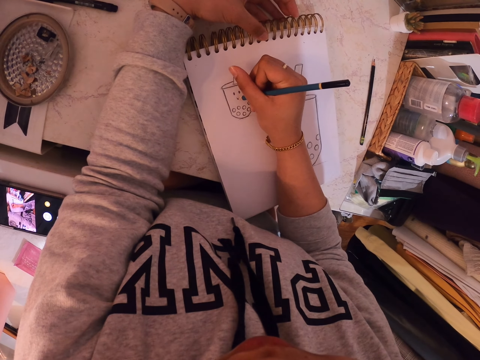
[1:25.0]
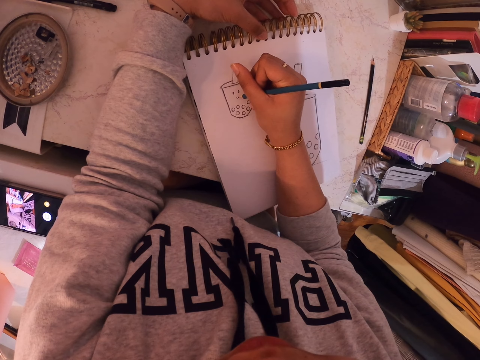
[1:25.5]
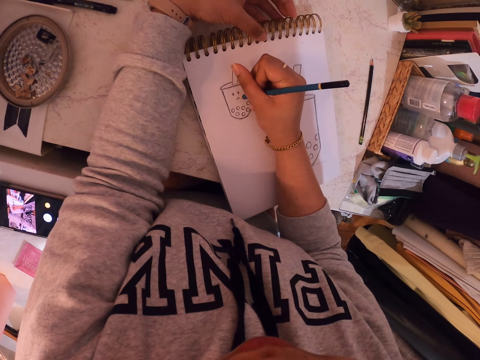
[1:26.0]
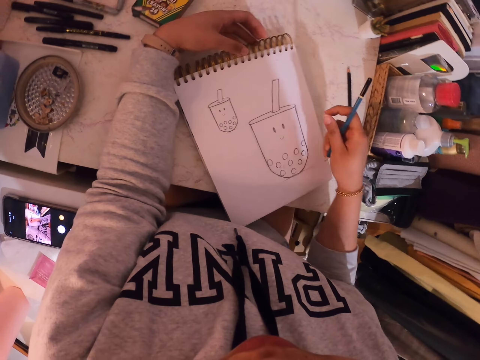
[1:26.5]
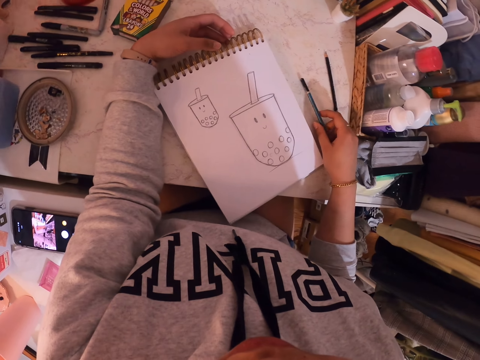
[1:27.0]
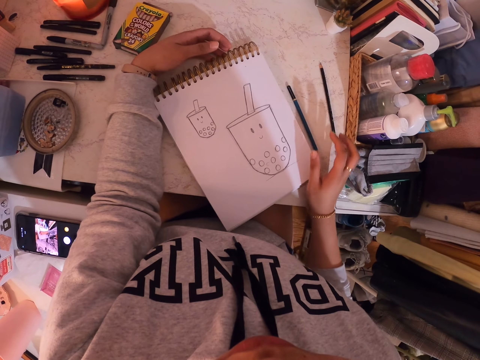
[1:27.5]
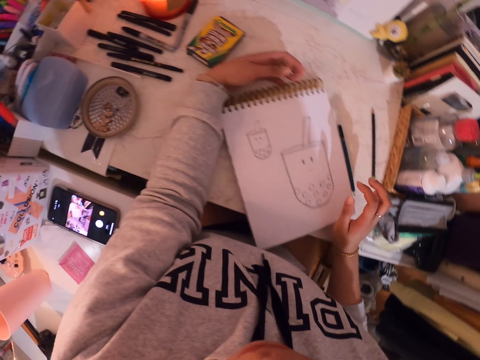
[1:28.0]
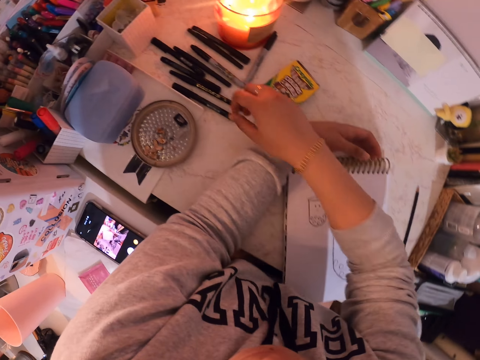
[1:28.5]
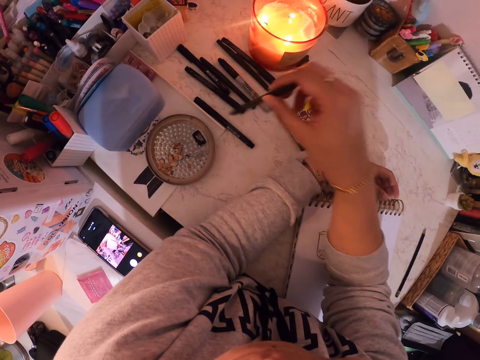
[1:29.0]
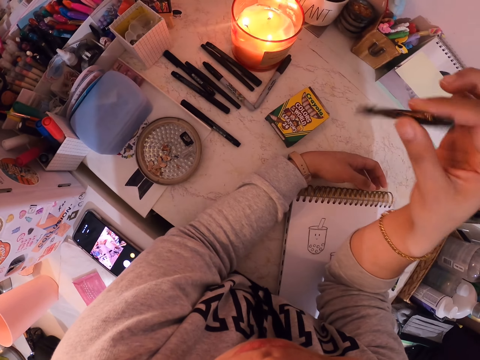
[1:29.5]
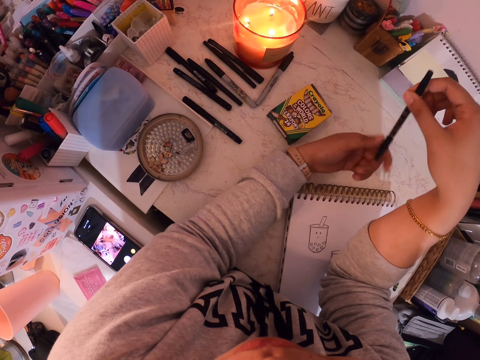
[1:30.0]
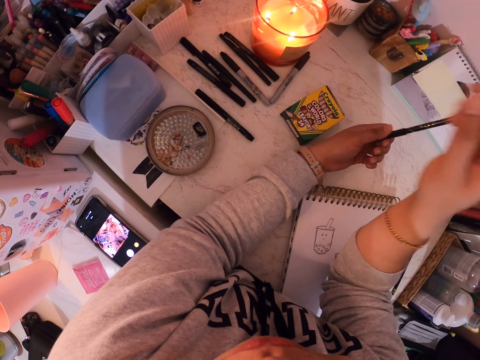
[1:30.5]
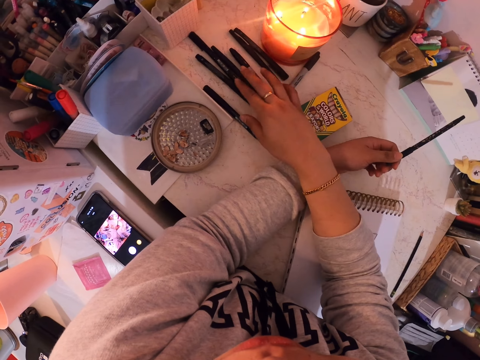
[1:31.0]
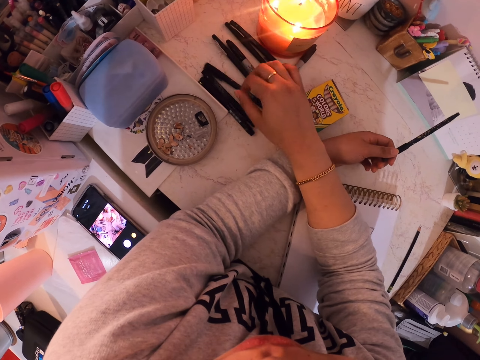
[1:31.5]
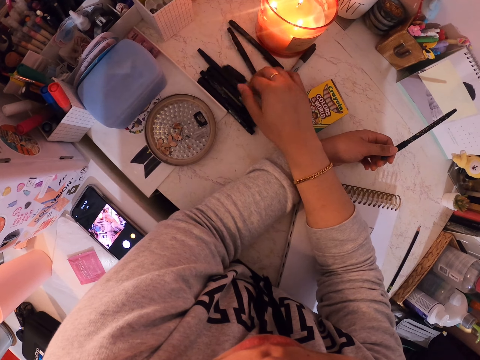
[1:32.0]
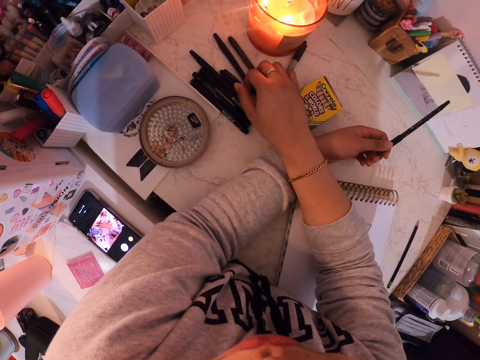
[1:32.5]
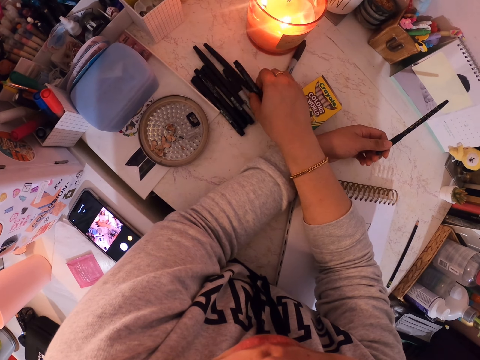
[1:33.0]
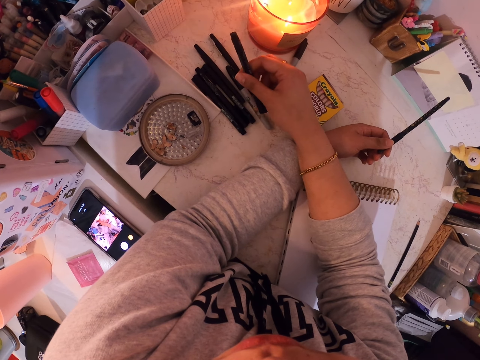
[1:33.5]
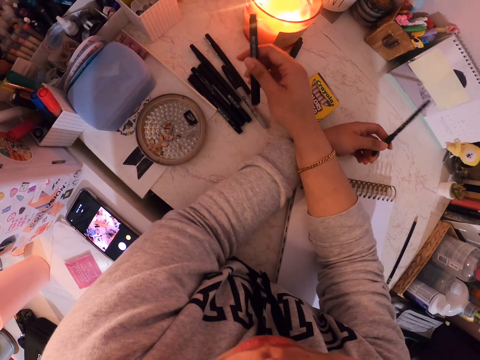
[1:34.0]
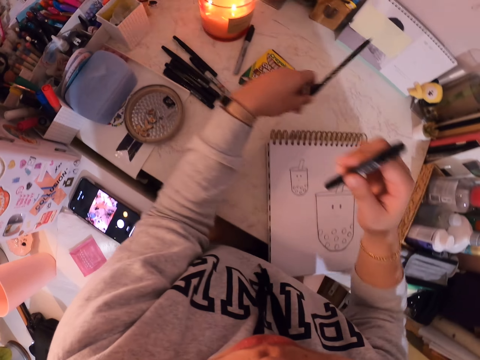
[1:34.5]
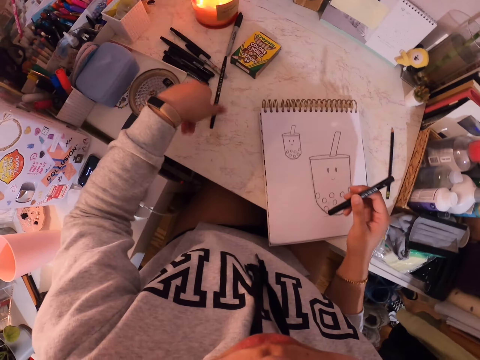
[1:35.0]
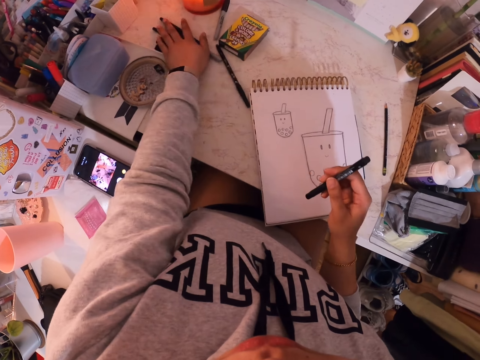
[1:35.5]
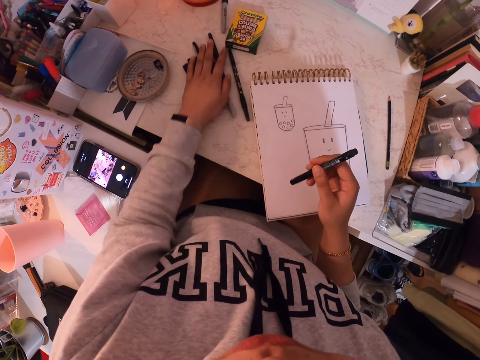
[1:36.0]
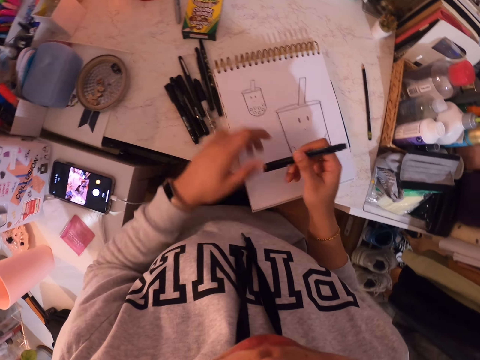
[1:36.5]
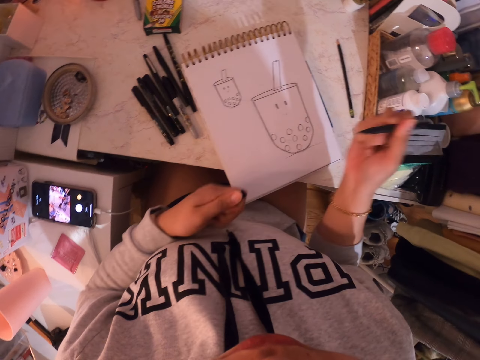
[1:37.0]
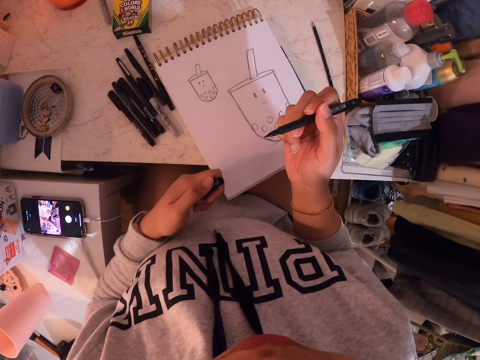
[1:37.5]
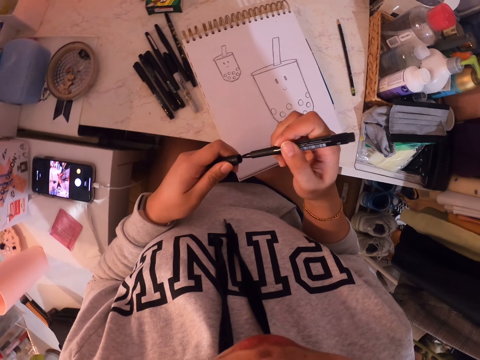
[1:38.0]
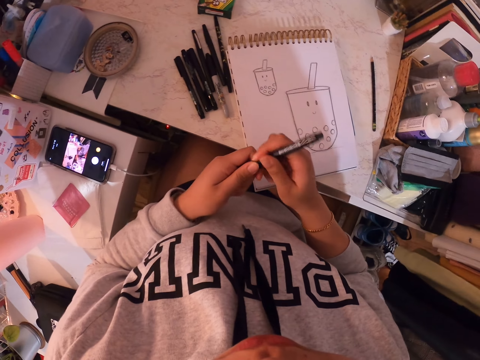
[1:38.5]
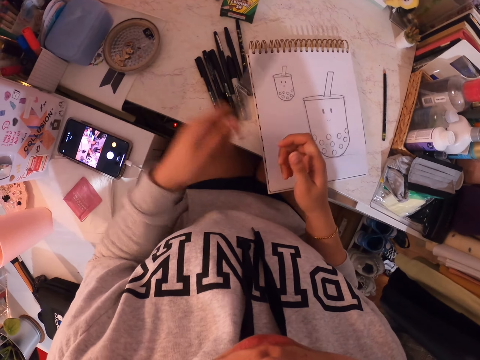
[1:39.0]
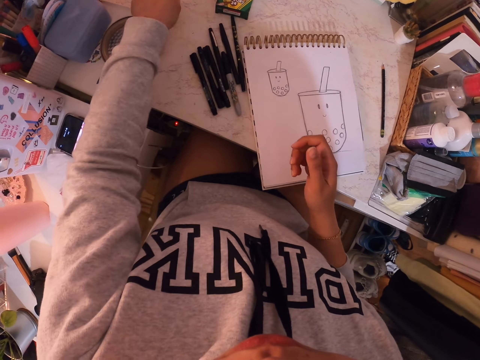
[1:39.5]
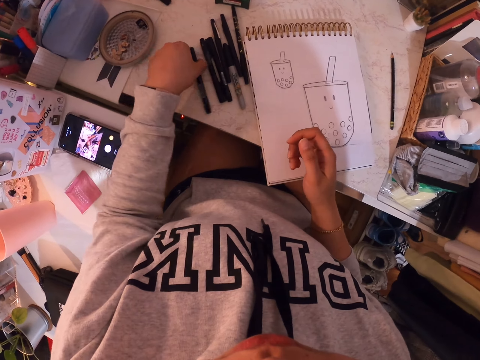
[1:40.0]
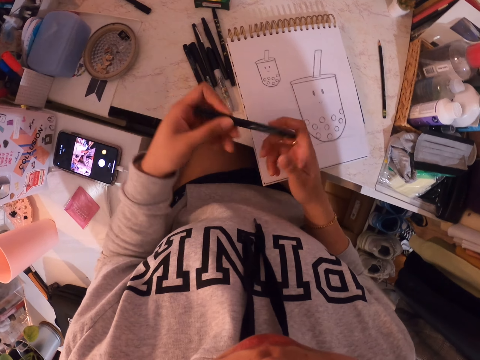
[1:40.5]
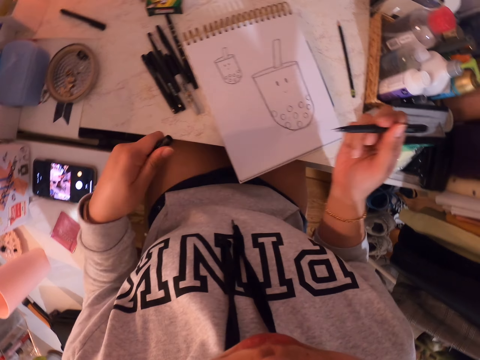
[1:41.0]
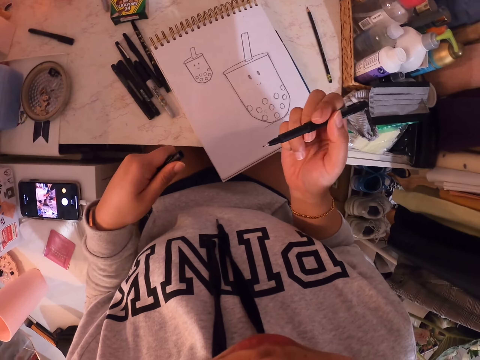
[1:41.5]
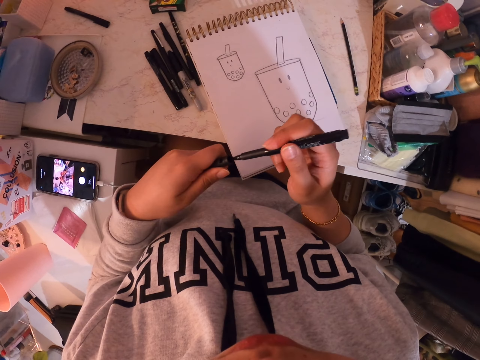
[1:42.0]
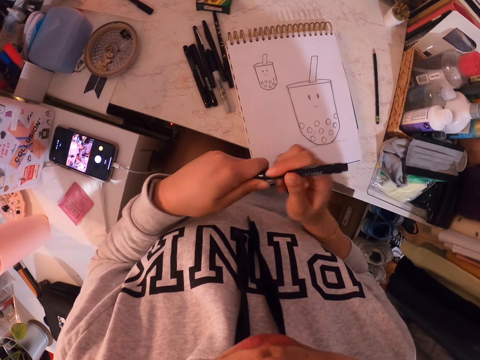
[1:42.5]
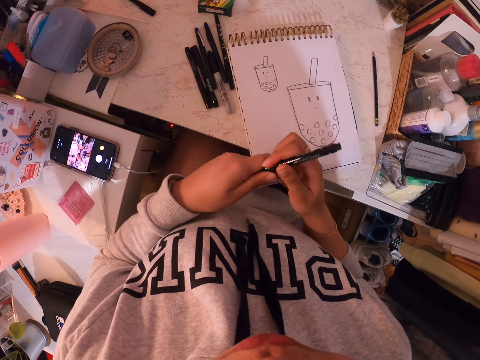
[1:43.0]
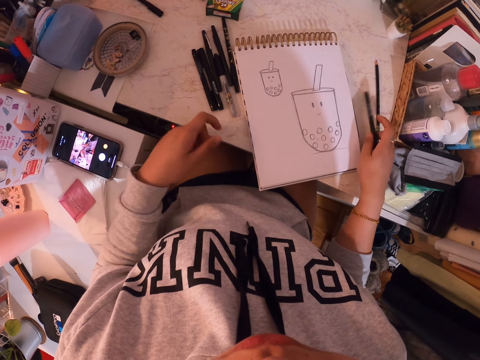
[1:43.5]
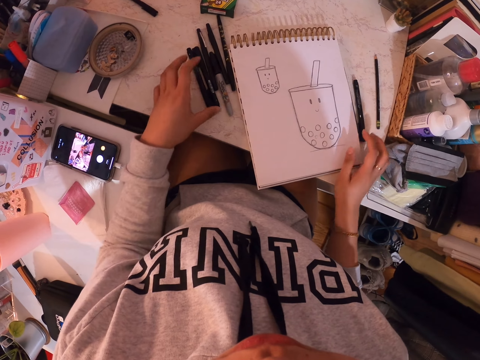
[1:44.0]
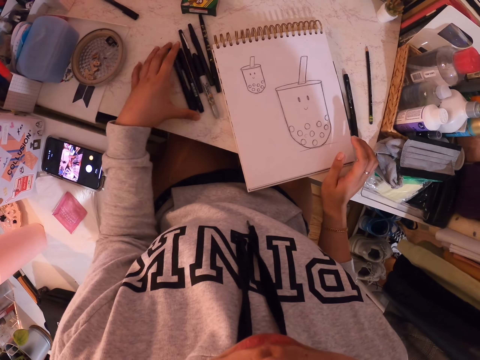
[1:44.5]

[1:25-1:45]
The camera wearer puts down a pencil on a table. They pick up a paint pen on the table and shake the paint pen. They shift the pen to the left hand. They pull the other paint pens on the table. They take a paint pen from the table. They drop the pen in the left hand on the table. They pull the other paint pens on the table closer to an art book. They open the pen lid in the right hand. They tighten the lid back on the paint pen. They put down the paint pen on the table. They take another paint pen on the table. They open the pen lid. They tighten the lid back on the paint pen. They put down the paint pen on the table.

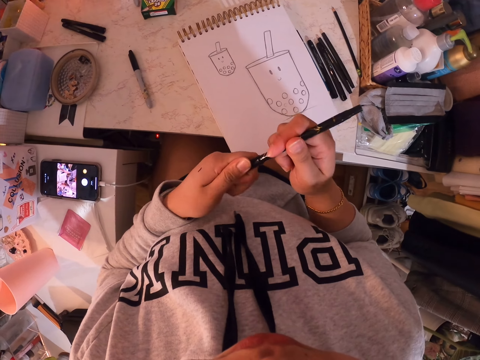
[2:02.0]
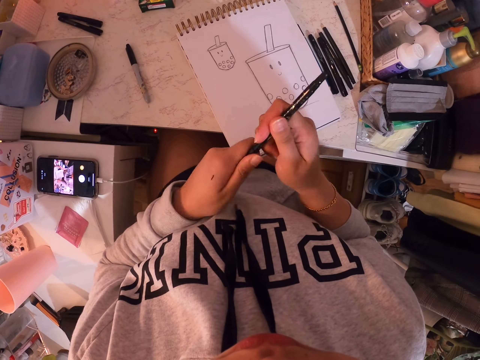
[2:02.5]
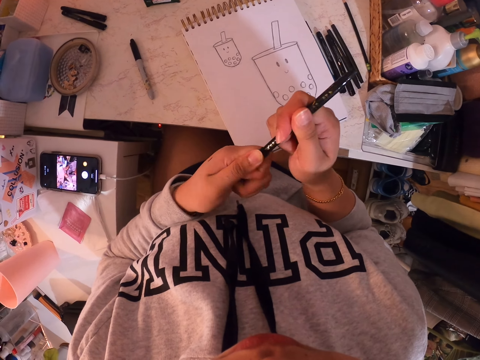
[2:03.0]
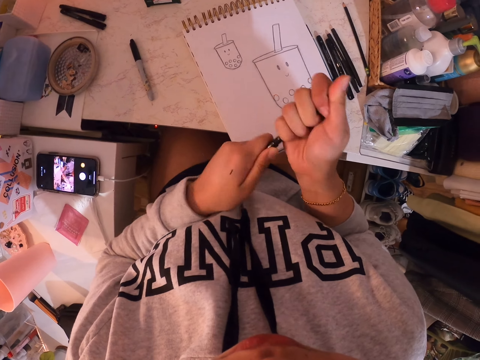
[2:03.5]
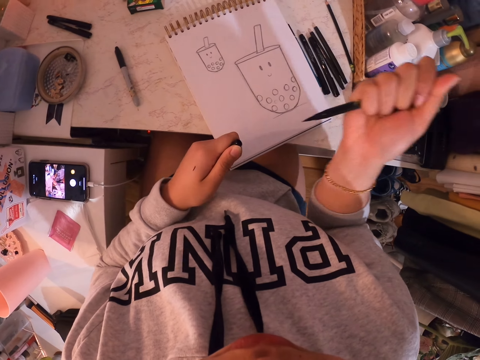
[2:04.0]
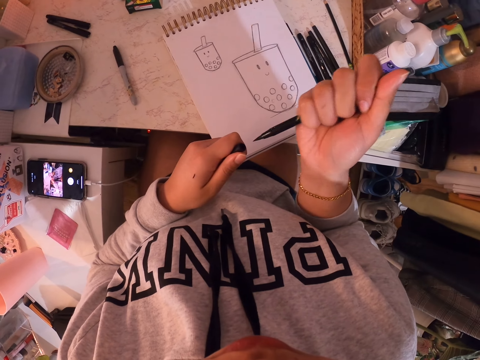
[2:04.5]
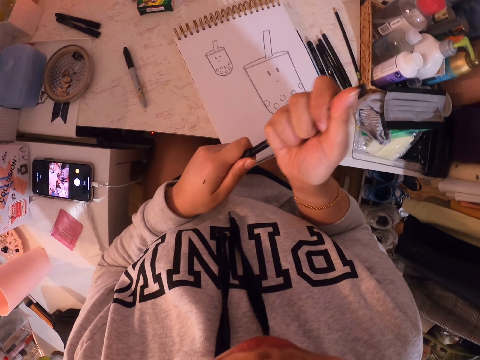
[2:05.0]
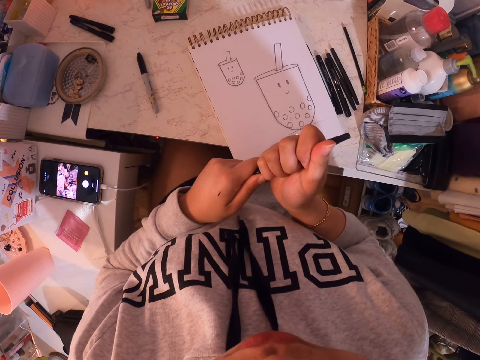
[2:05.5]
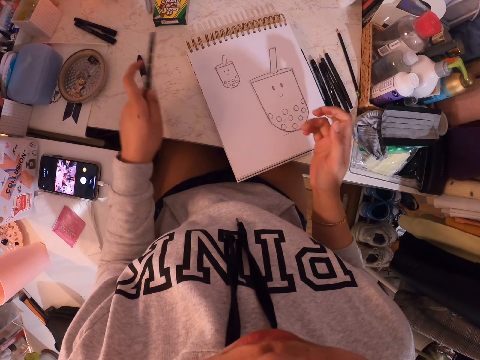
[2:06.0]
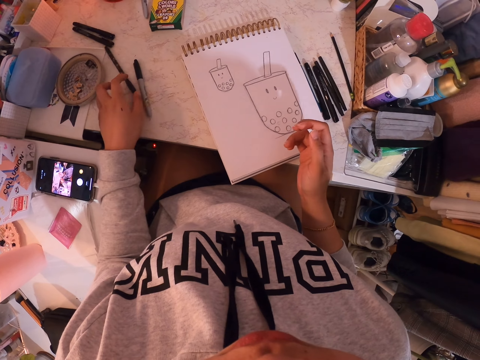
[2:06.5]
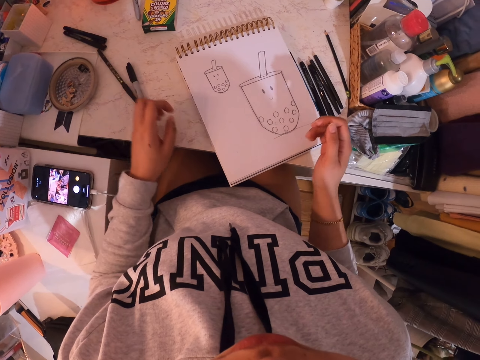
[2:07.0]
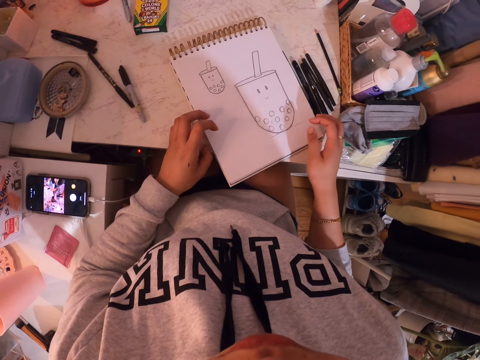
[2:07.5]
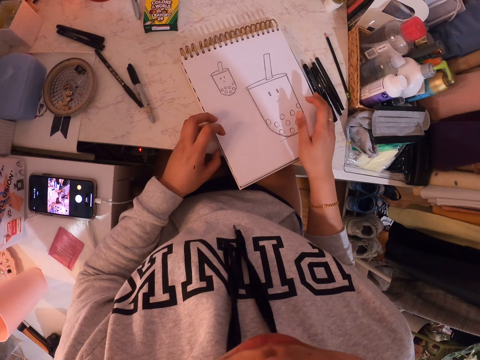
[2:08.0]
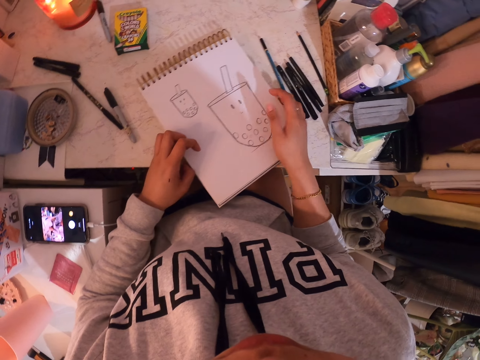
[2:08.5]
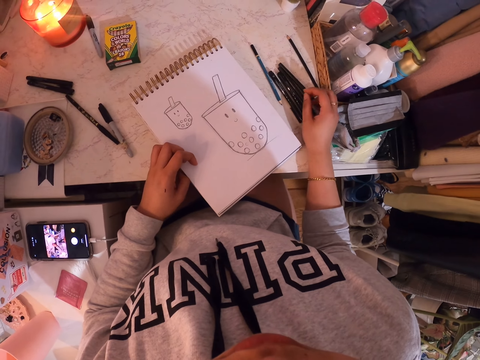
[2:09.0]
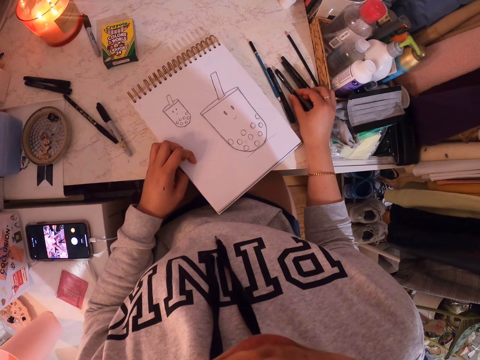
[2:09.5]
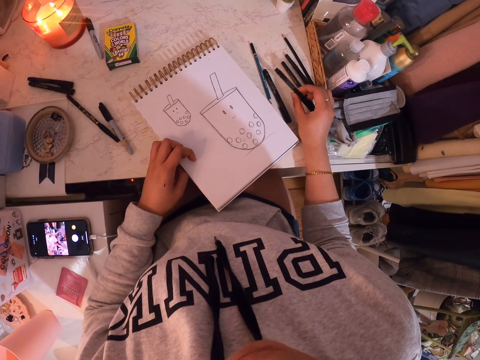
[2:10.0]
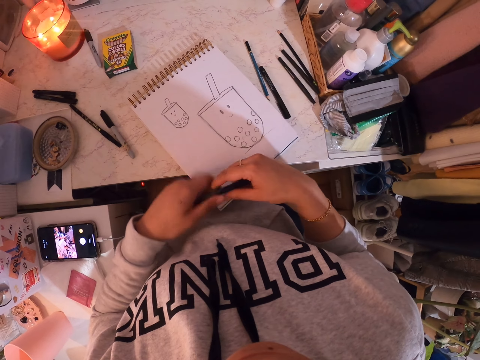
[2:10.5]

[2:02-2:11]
The camera wearer opens the pen lid. They tighten the lid back on the paint pen. They put down the paint pen on the table. They adjust the art book or drawing book on the table. They pick up a paint pen on the table.
